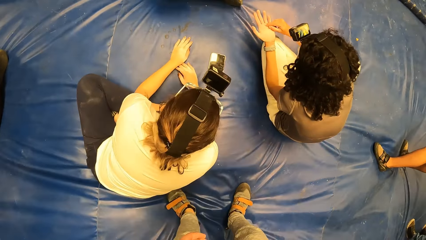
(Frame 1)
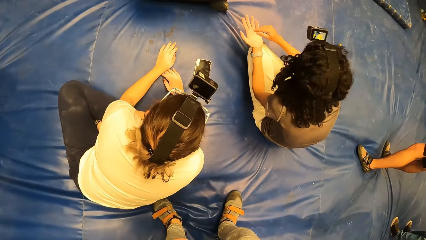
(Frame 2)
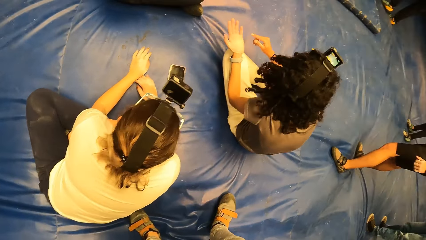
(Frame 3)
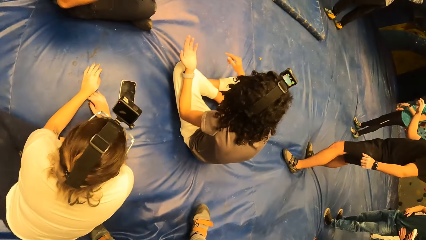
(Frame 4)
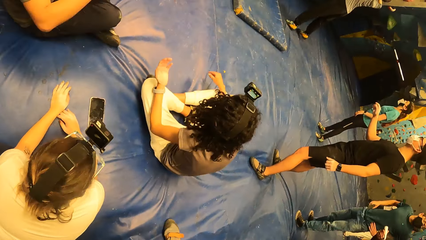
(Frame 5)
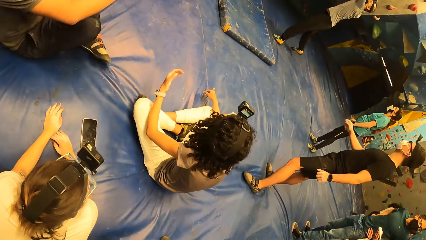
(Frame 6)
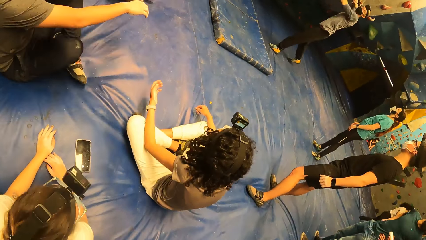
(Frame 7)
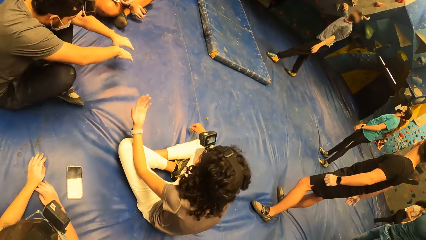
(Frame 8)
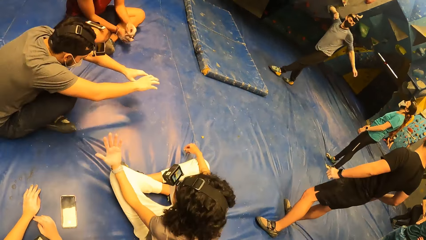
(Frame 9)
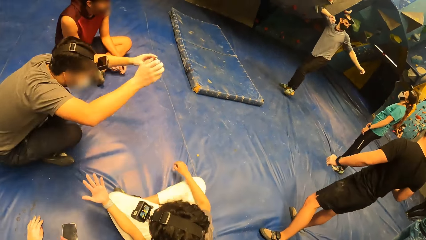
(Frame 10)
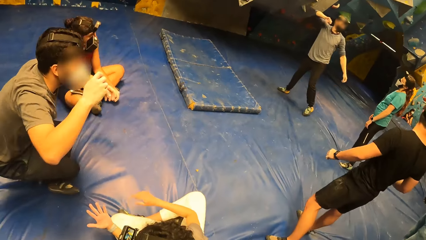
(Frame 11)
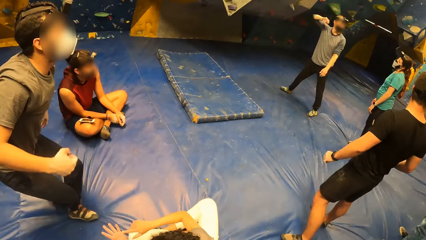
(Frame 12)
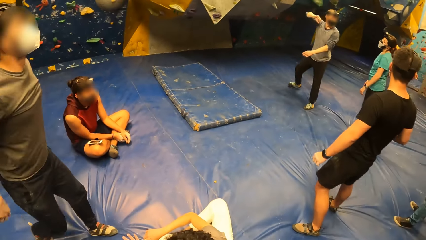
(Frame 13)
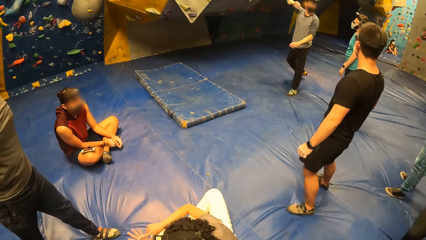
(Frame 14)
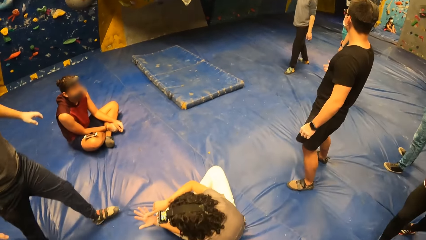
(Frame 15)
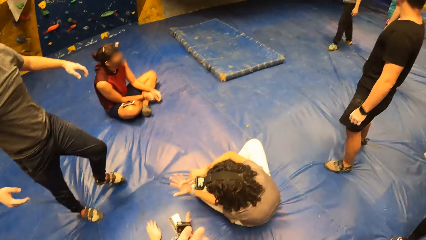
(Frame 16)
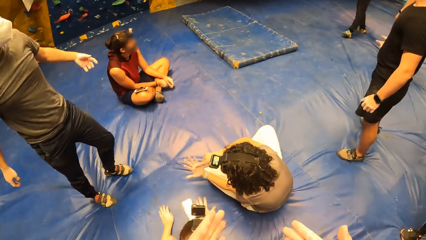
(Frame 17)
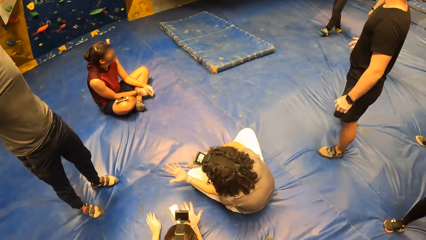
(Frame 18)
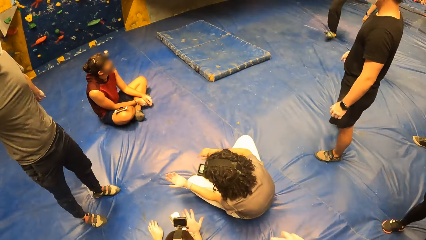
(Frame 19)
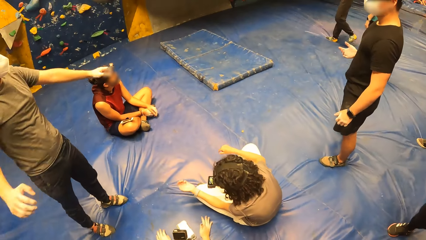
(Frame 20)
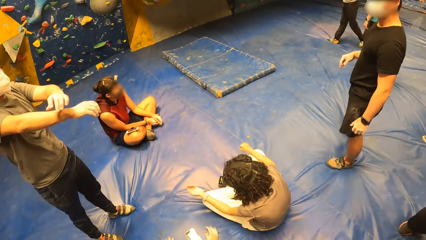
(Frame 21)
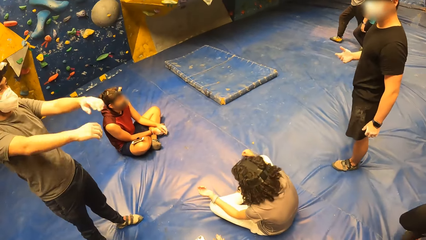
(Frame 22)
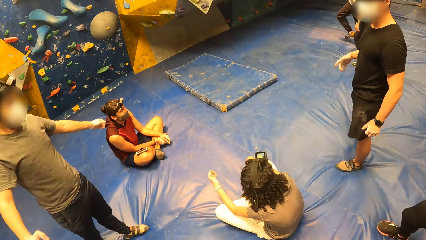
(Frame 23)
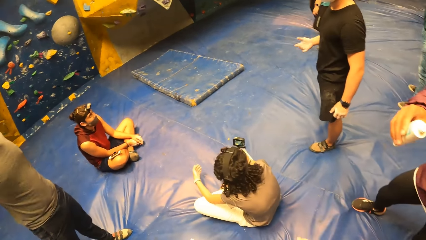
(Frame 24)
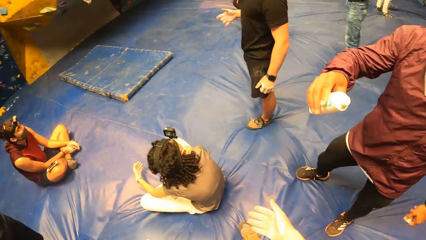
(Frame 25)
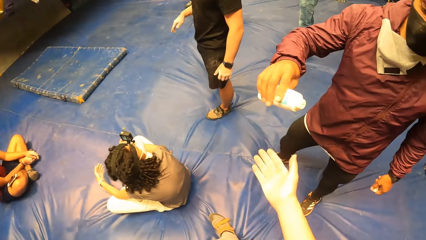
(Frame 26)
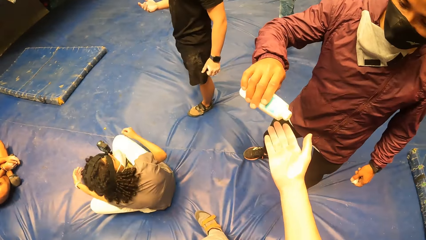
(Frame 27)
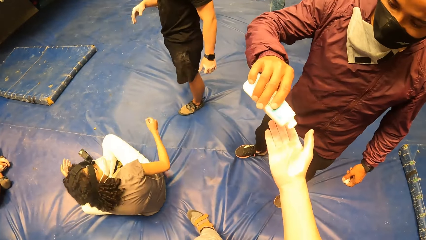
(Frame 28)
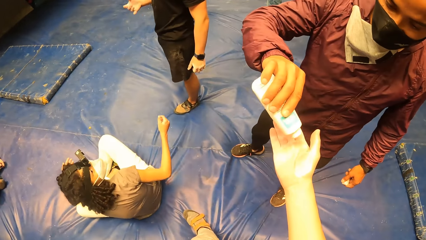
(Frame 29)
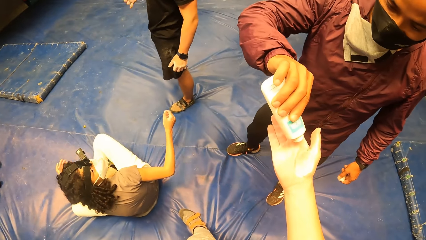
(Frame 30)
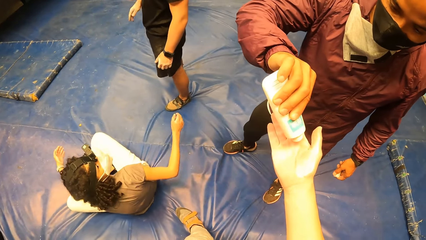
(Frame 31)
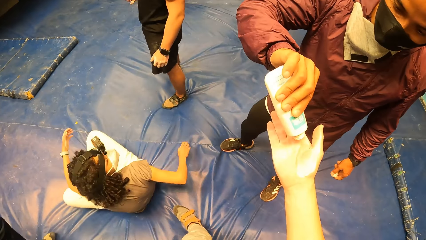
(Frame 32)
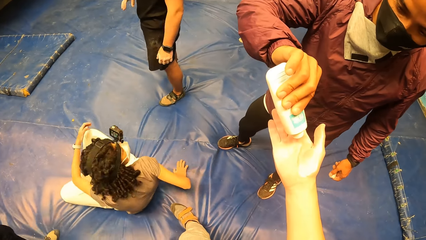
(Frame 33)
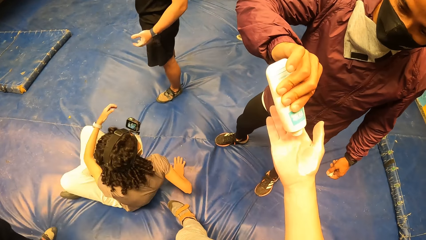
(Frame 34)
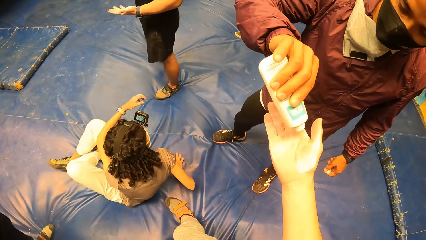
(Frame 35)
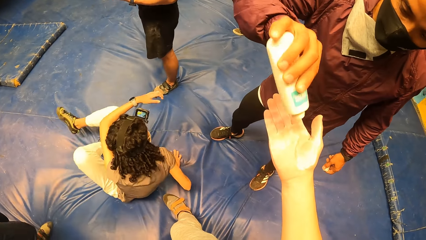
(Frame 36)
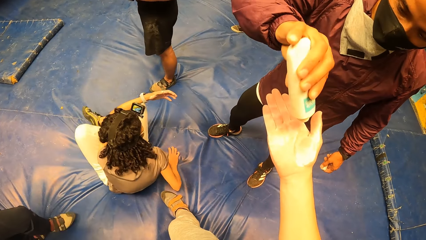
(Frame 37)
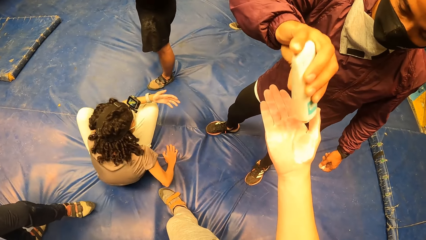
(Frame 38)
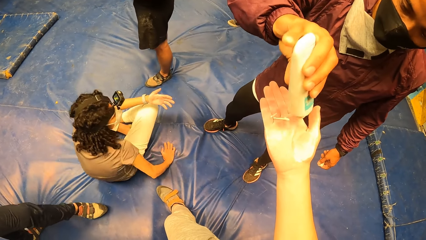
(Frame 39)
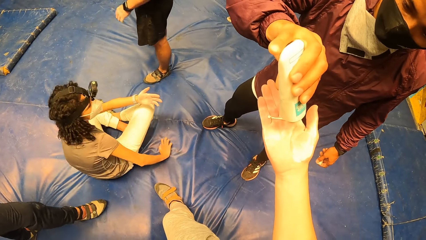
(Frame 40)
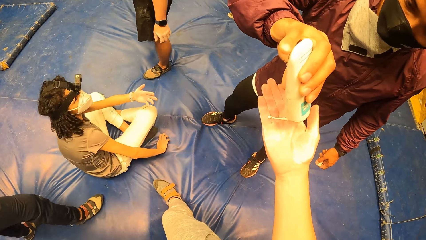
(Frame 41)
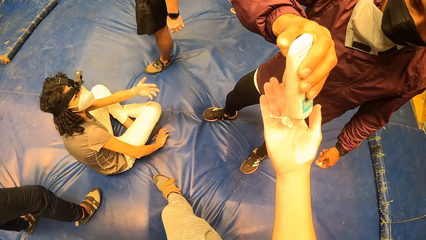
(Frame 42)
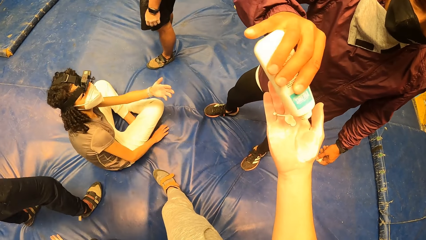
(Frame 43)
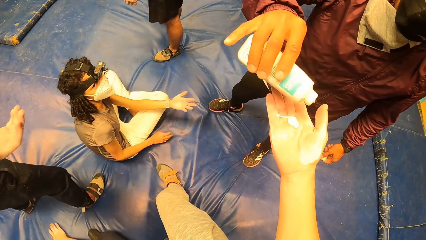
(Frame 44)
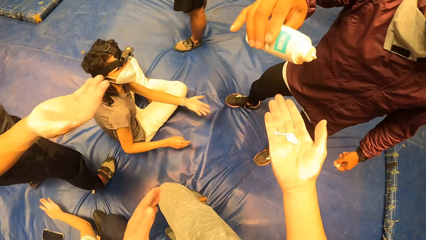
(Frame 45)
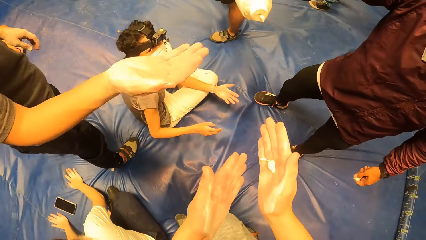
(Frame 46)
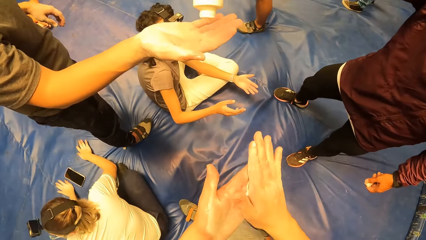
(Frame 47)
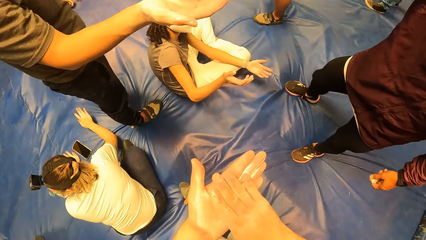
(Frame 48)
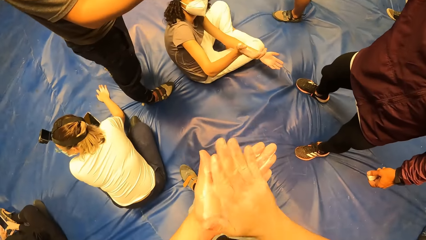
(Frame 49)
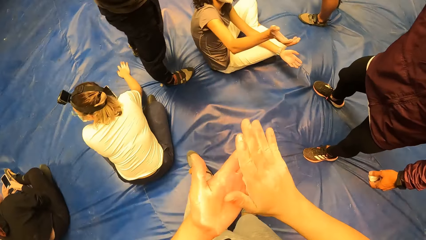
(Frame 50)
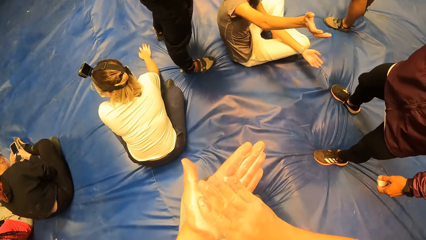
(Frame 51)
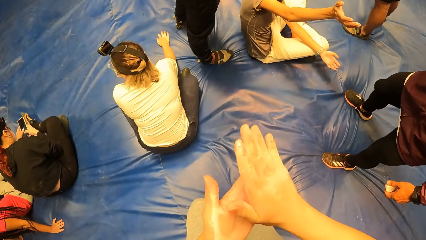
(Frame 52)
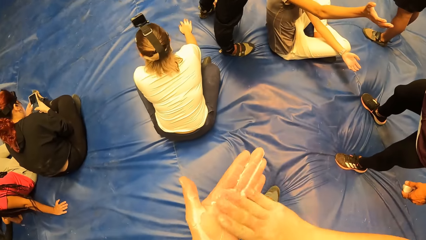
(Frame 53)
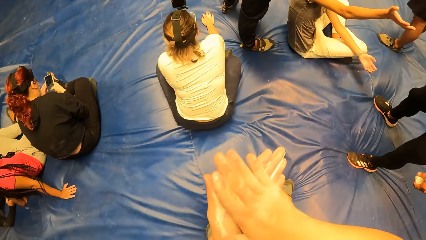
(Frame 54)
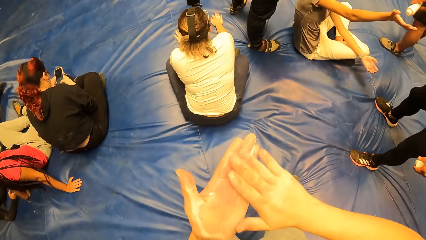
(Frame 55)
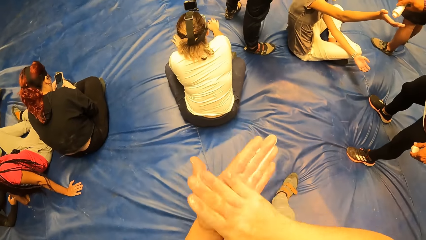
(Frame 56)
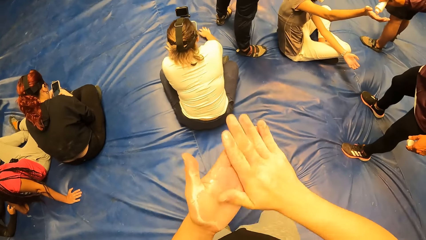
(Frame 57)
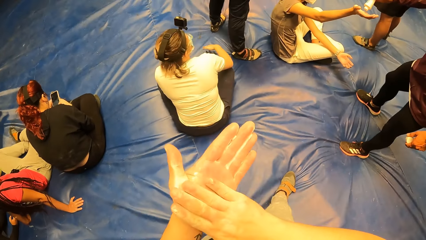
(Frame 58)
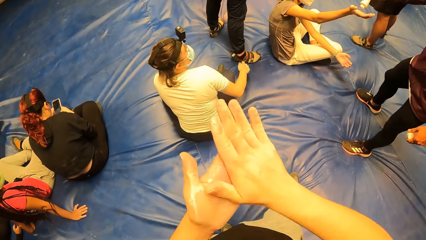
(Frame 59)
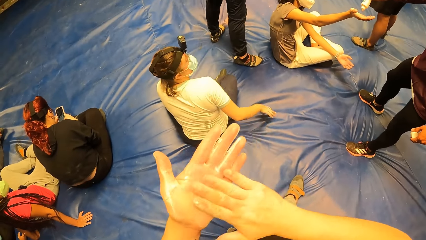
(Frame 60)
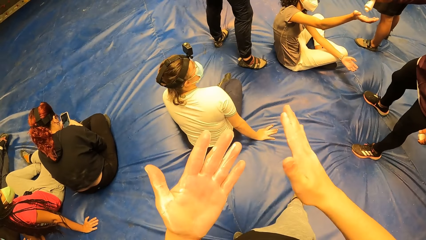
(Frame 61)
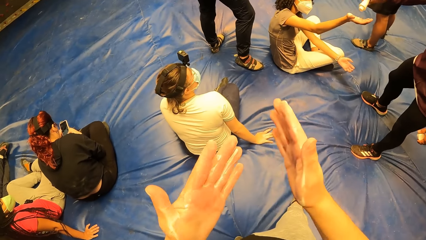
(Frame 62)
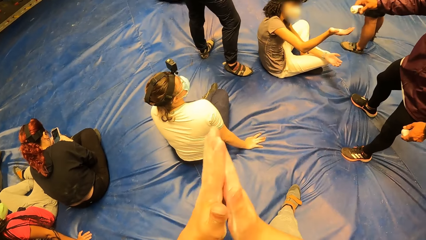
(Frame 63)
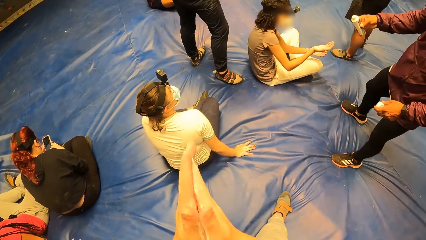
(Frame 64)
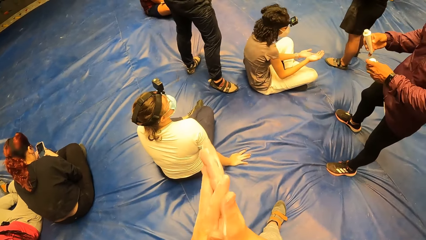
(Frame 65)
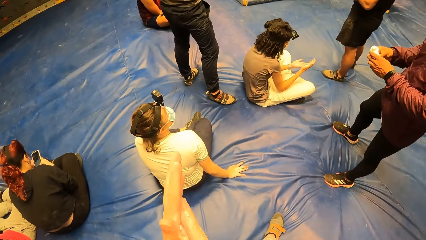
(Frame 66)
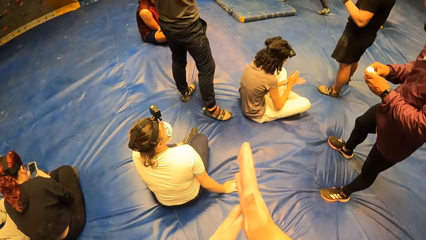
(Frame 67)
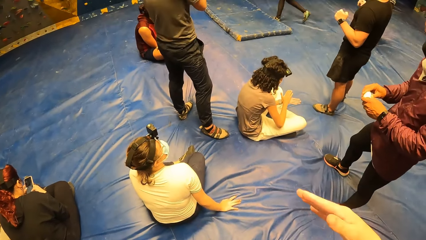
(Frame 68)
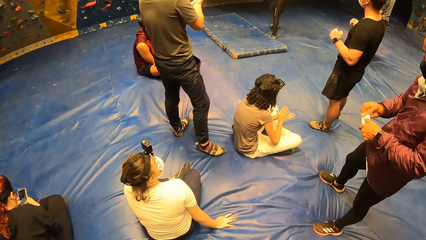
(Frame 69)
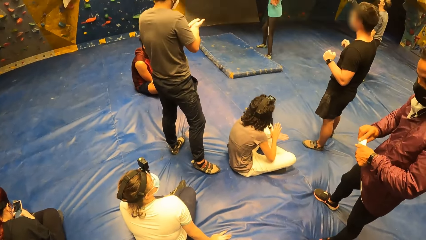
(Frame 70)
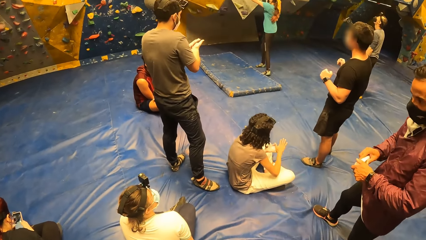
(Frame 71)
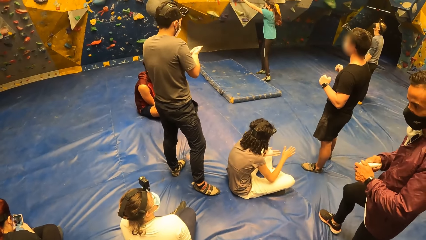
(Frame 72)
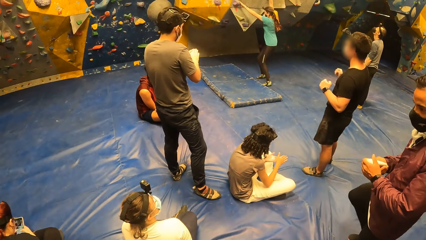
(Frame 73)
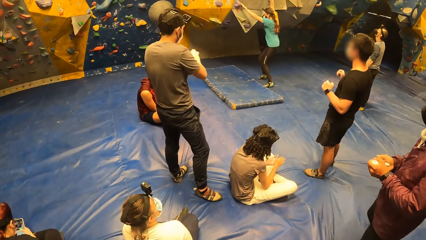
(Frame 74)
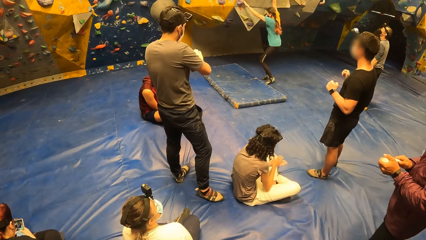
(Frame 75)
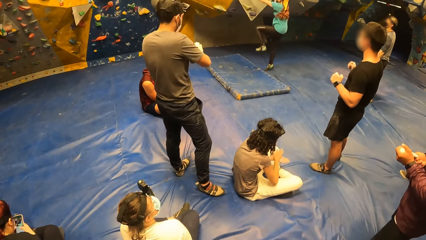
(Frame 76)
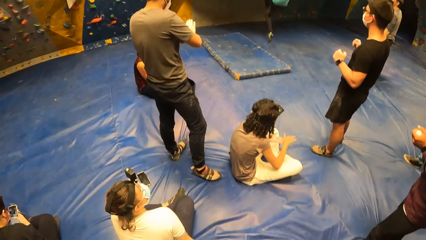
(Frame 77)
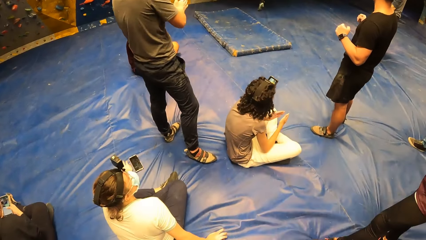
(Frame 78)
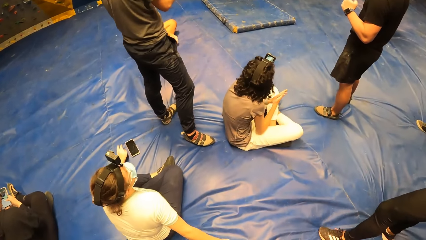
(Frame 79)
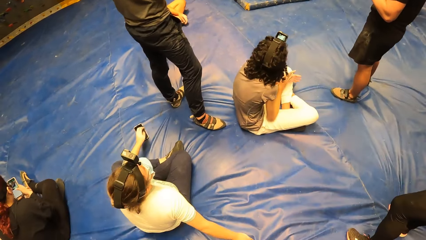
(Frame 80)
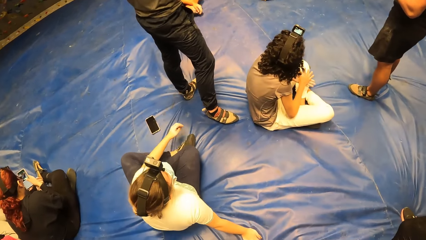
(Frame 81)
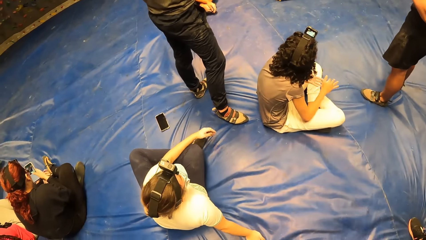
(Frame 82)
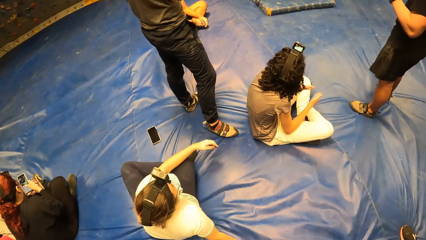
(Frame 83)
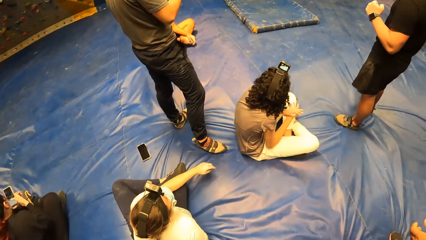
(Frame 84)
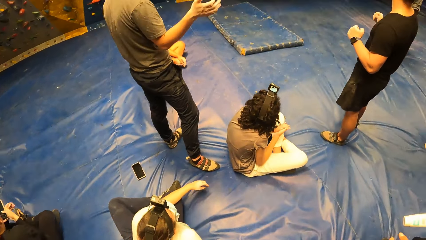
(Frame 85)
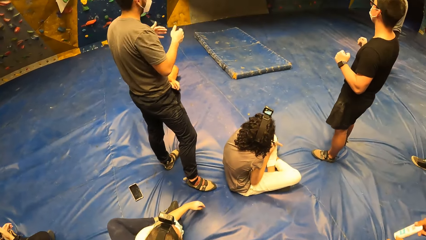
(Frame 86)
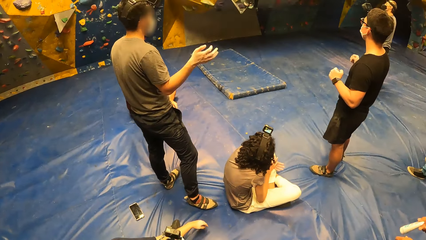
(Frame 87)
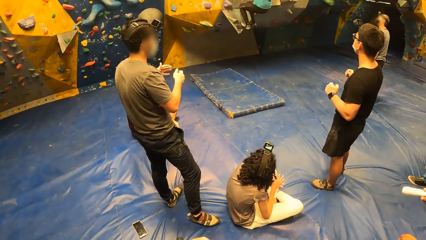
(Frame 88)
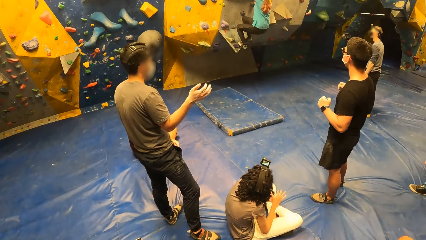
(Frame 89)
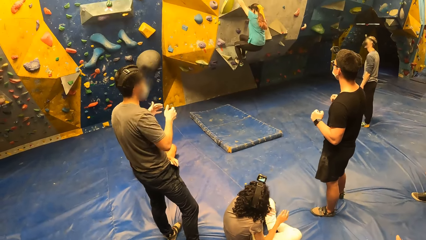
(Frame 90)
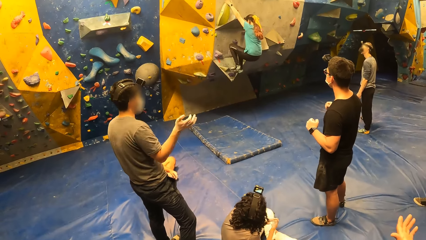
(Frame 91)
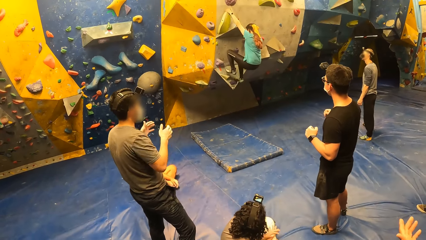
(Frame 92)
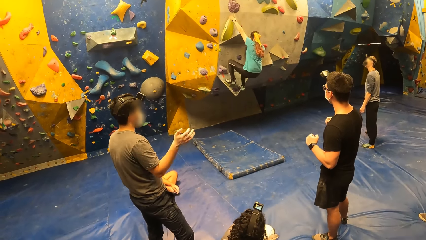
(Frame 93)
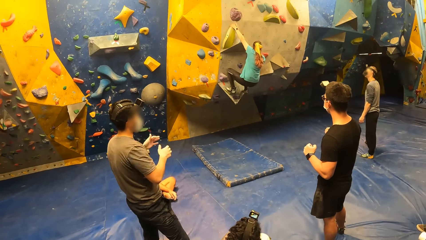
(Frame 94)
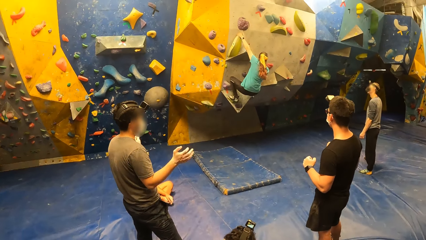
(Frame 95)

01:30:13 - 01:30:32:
The camera wearer raises the hand. They raise the hand again. A person pours oil on the camera wearer's hand. The camera wearer applies the oil to both hands. The person pours oil to another person's hand. The camera wearer drops the hands. The first person closes the oil tube. A third person climbs the wall. The camera wearer looks around. The second person lifts both hands.
